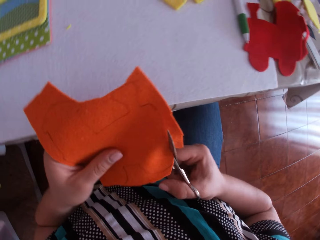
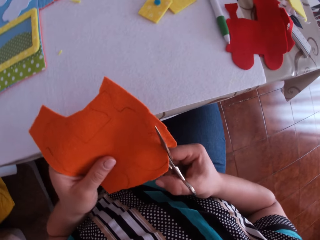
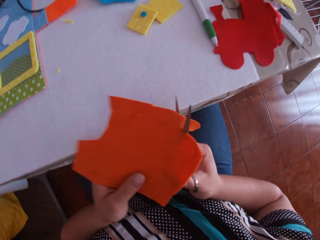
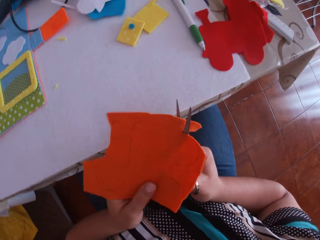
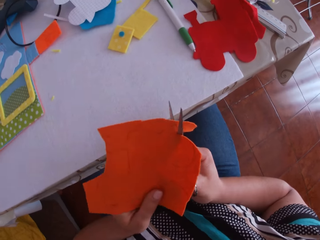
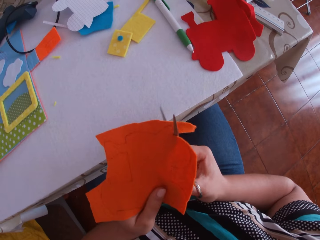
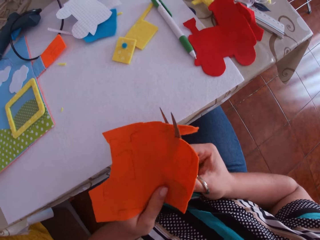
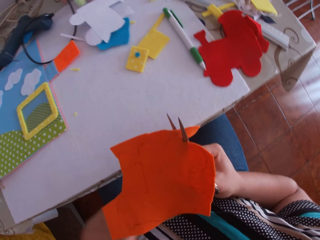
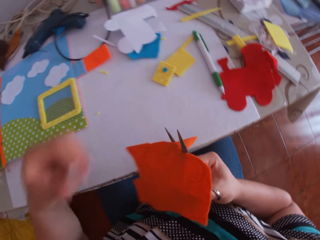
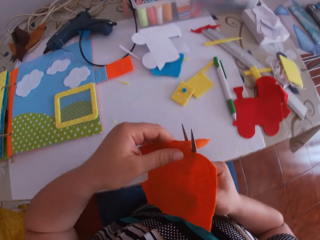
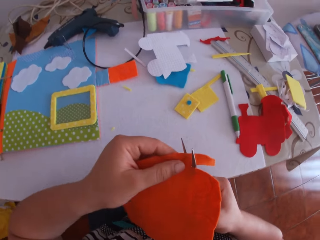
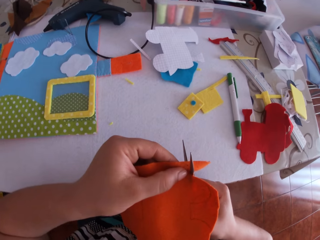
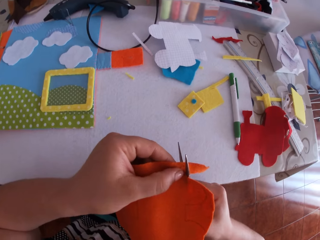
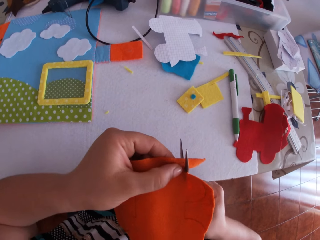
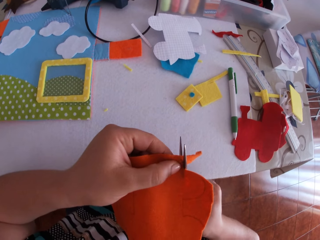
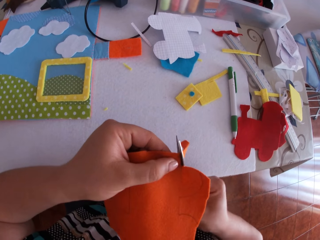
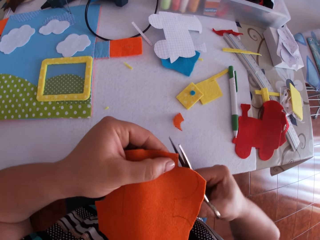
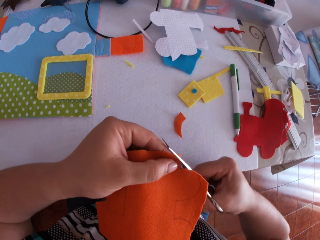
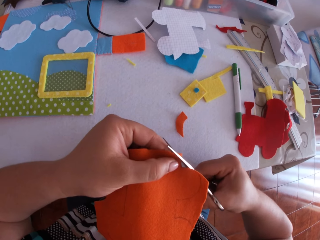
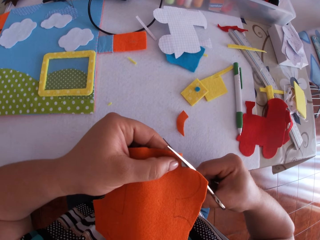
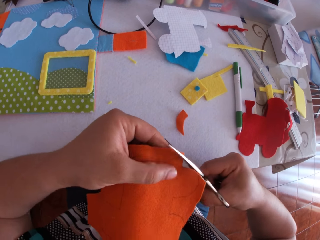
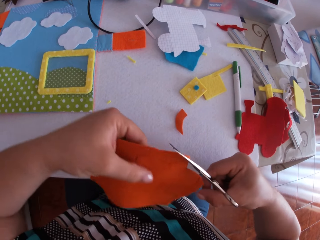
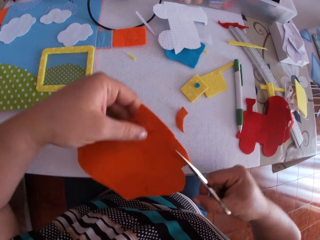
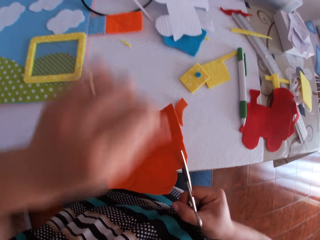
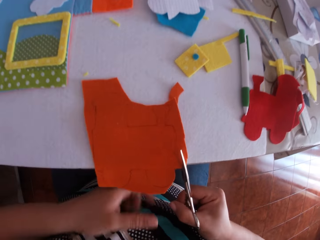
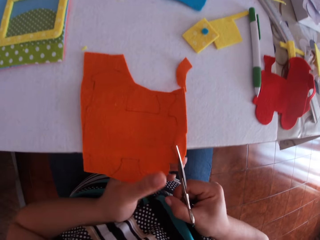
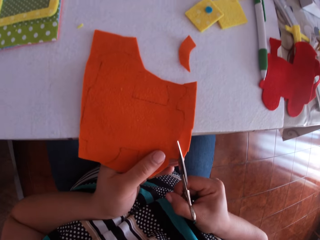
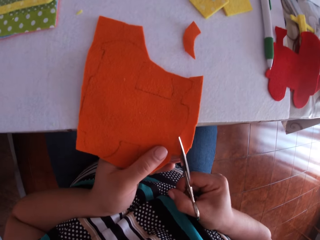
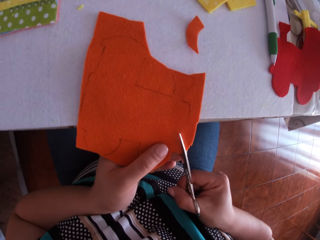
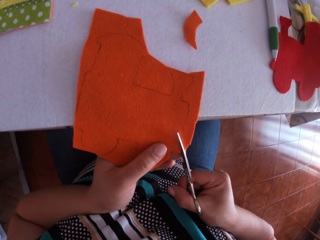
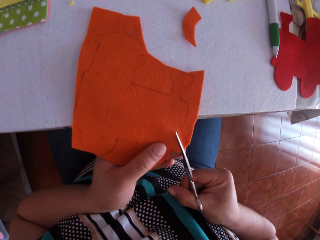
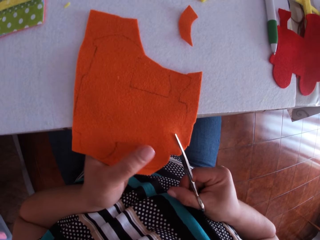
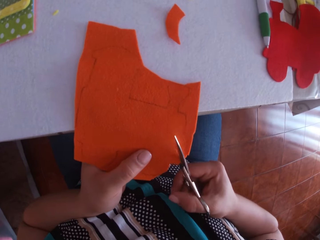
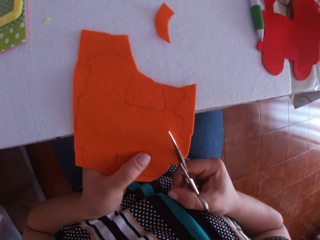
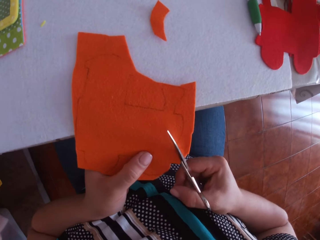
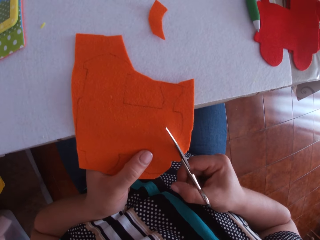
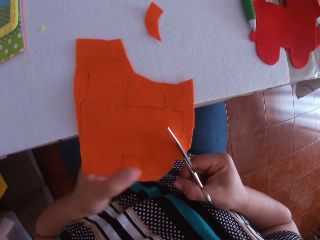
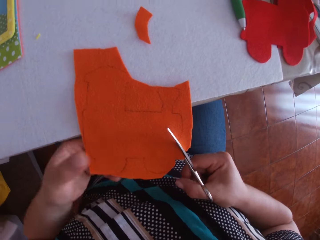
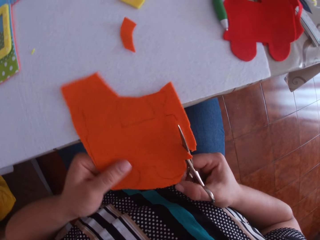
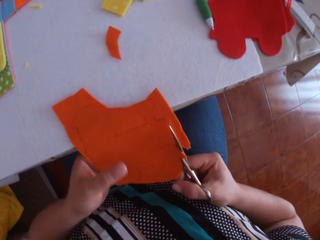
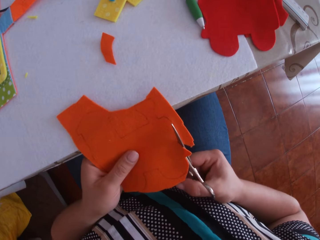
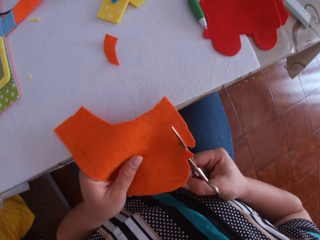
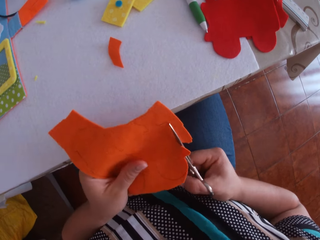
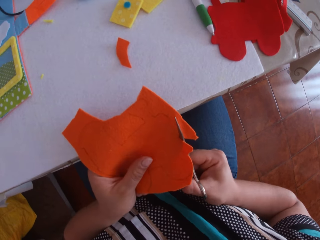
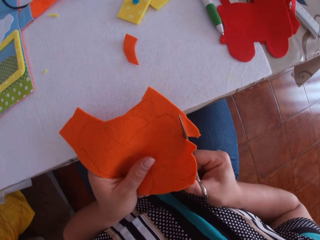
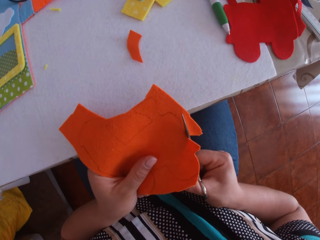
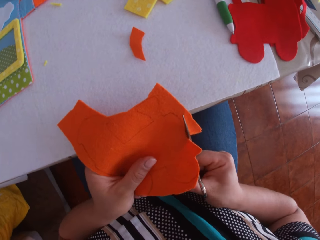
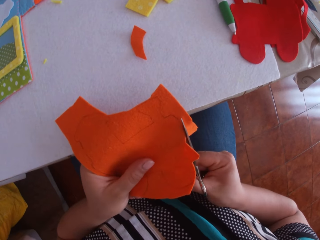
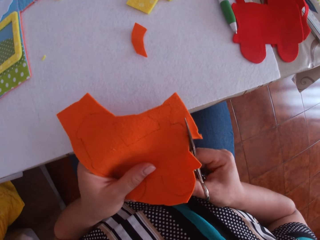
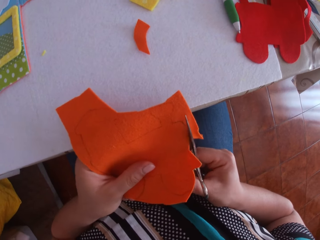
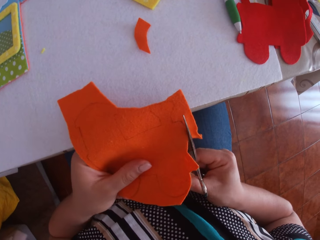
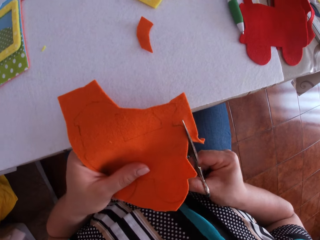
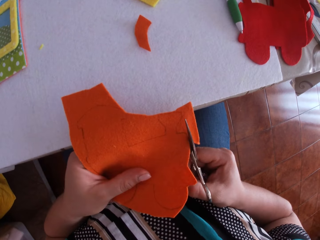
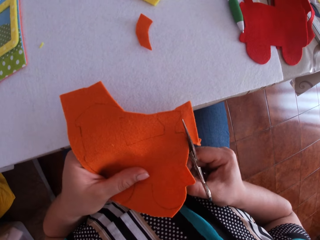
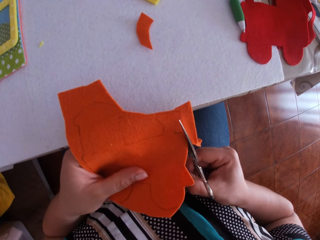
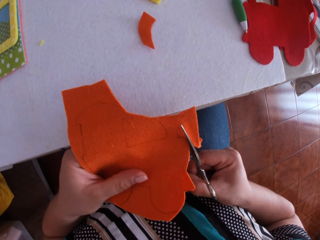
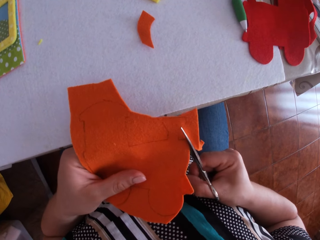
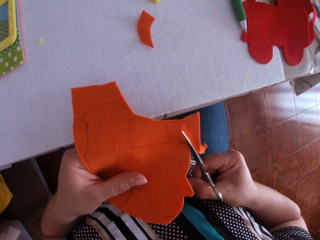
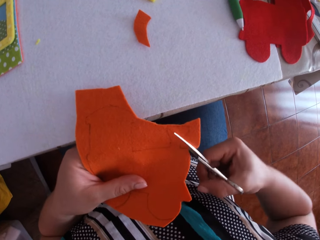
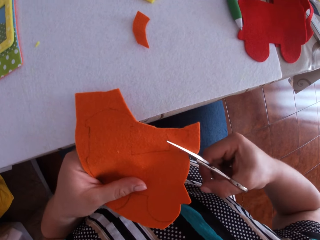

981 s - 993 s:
The camera wearer swings a hand. They hold the felt material. They cut the felt material using a pair of scissors. They swing a hand. They hold the felt material. They cut the felt material using the pair of scissors.

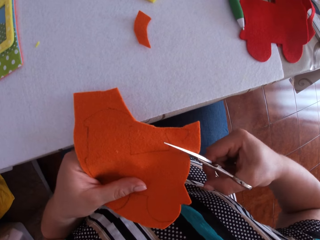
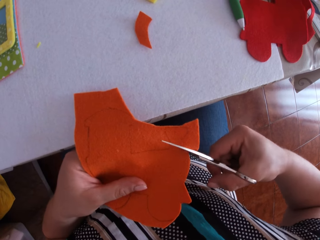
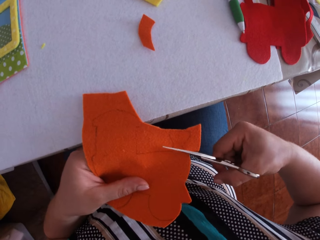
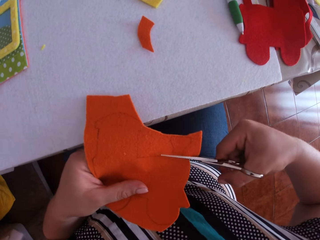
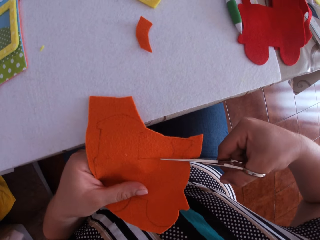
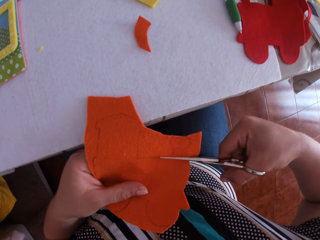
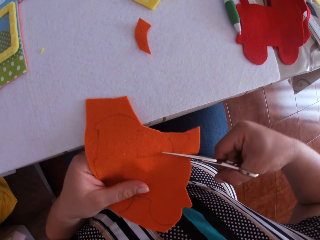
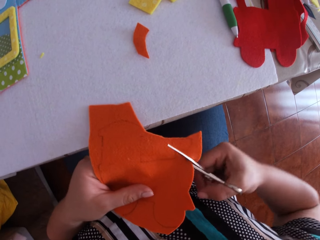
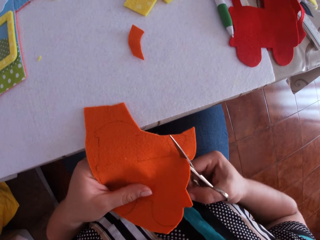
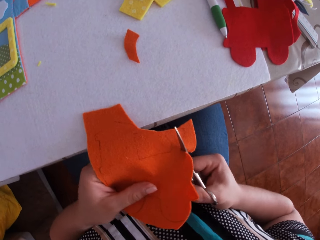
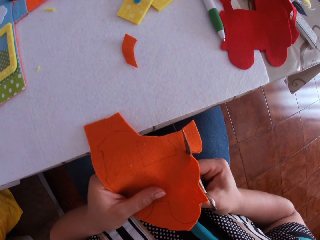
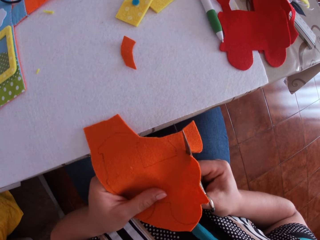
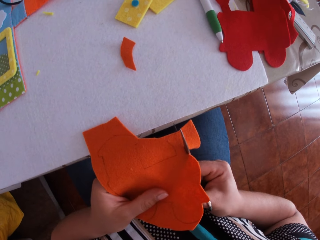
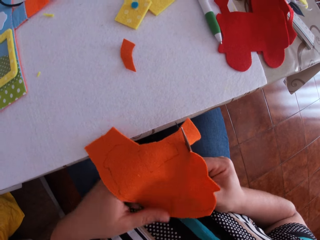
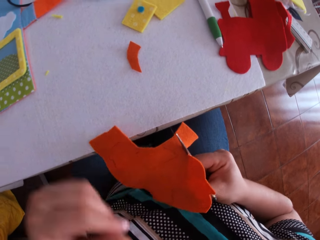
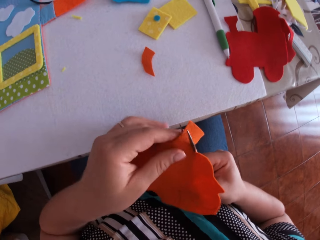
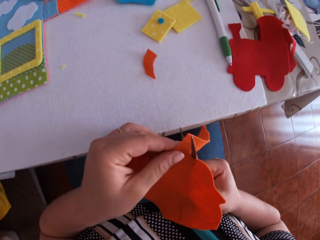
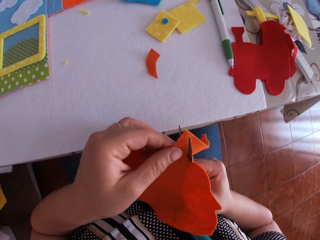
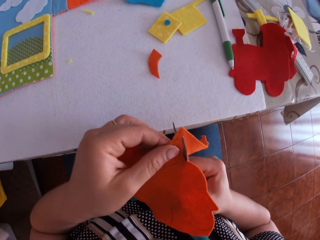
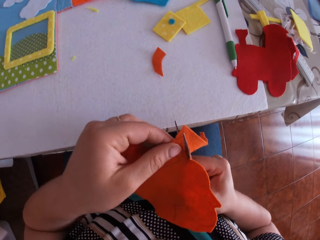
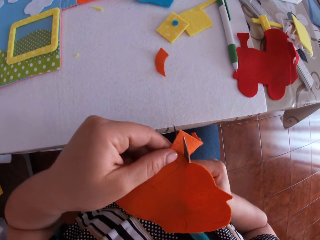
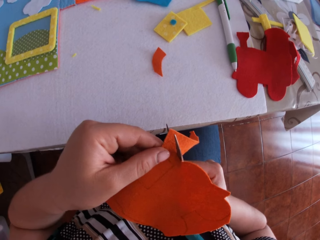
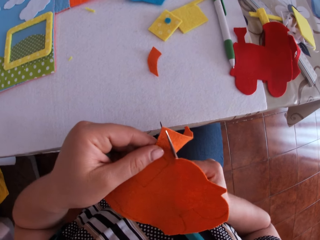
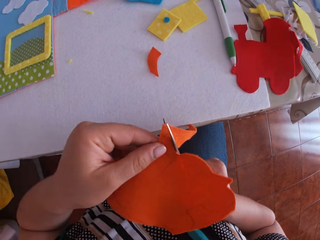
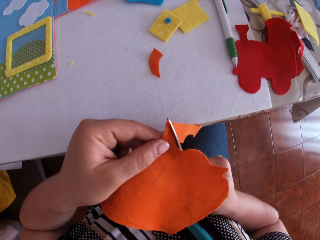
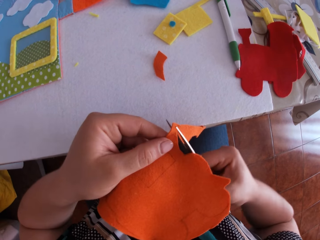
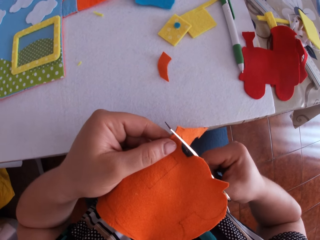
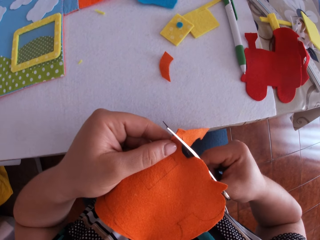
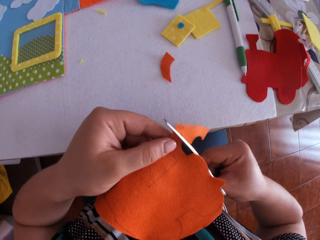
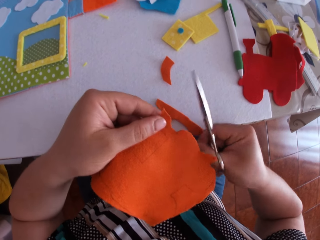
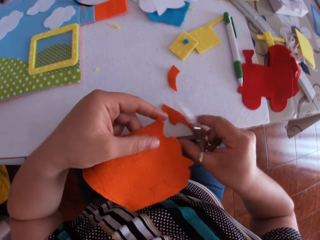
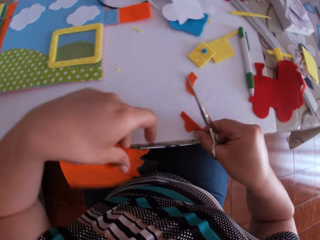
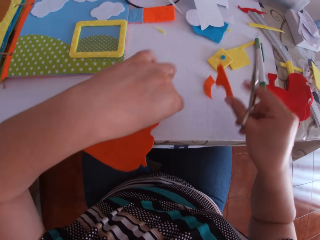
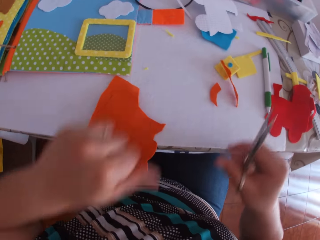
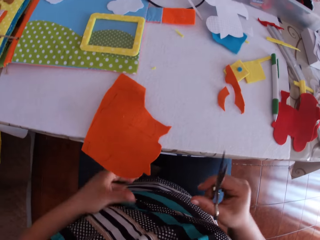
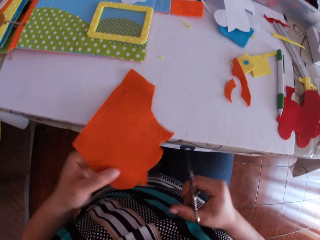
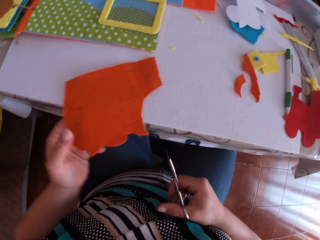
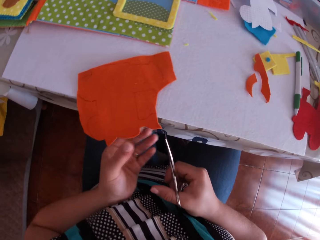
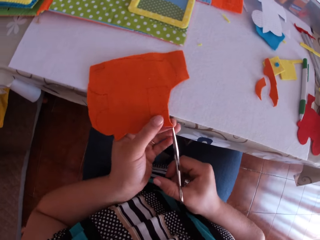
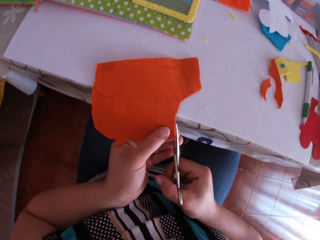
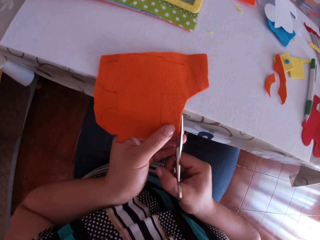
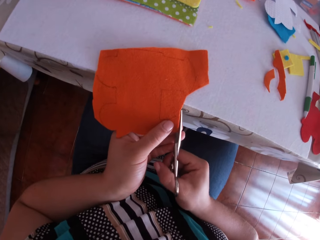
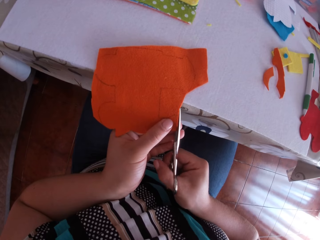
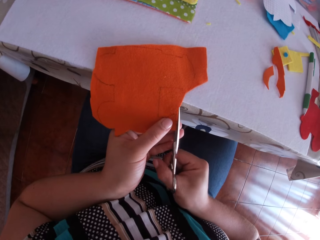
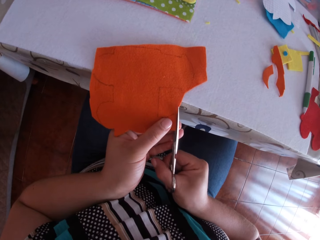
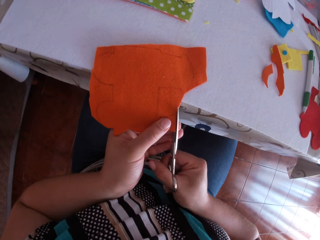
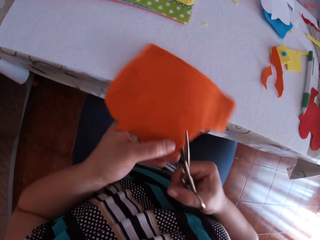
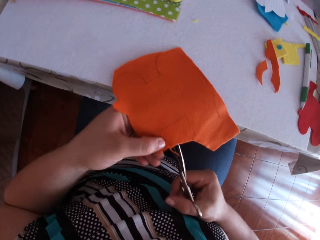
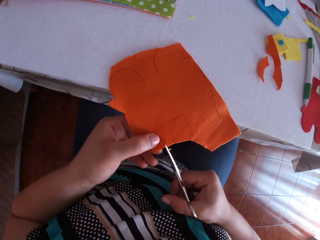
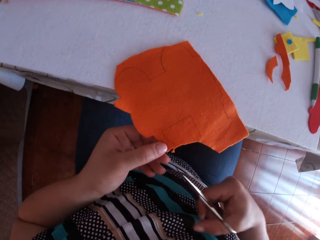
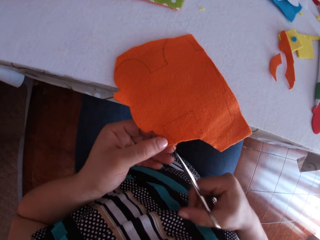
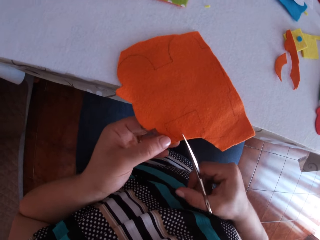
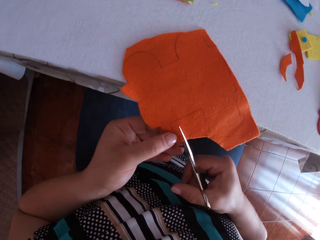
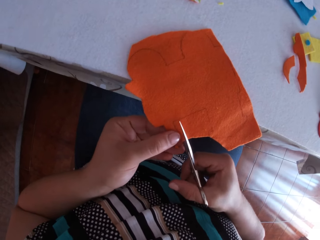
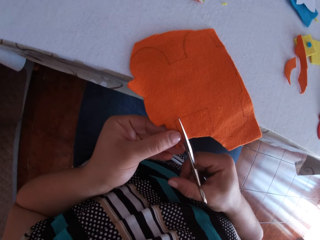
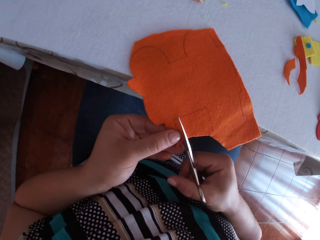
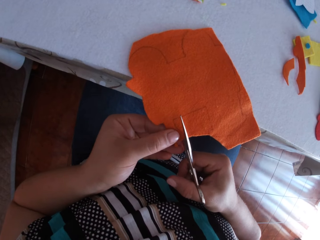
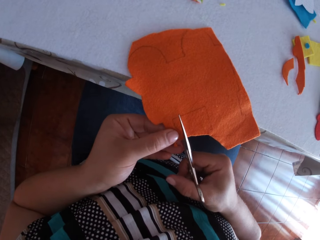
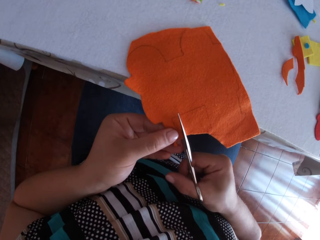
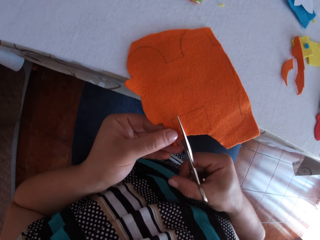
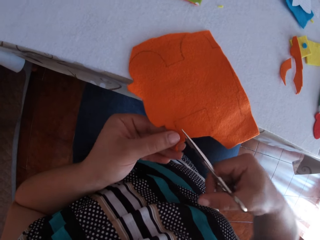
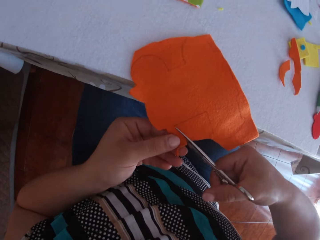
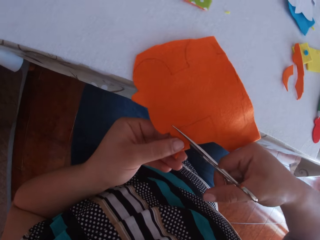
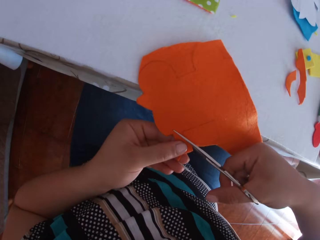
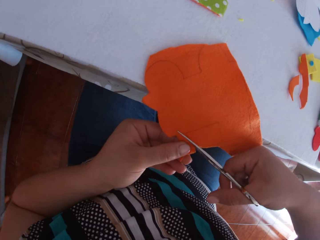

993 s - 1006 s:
The camera wearer swings a hand. They hold the felt material. They cut the felt material using a pair of scissors. They drop the felt material. They swing a hand. They hold the felt material. They cut the felt material using the pair of scissors. They swing a hand. They cut the felt material using the pair of scissors.
